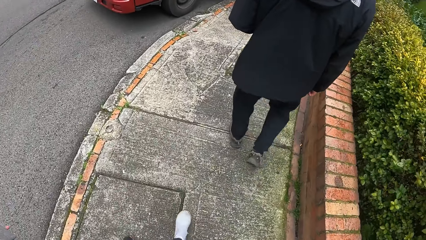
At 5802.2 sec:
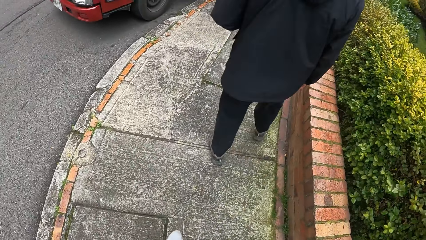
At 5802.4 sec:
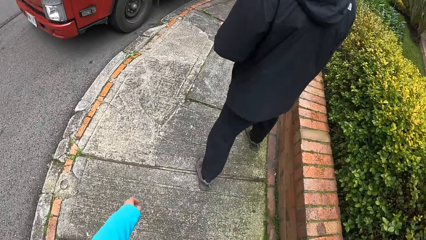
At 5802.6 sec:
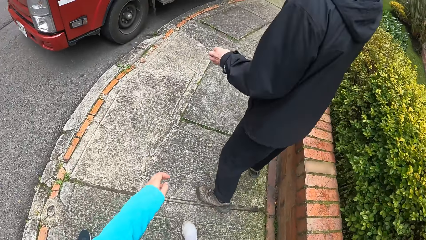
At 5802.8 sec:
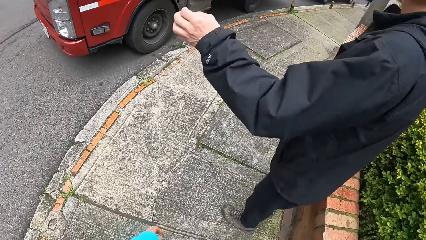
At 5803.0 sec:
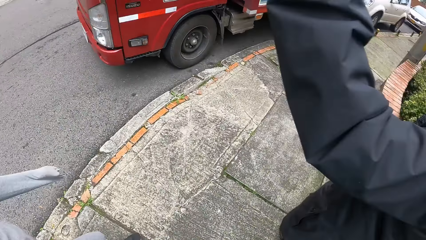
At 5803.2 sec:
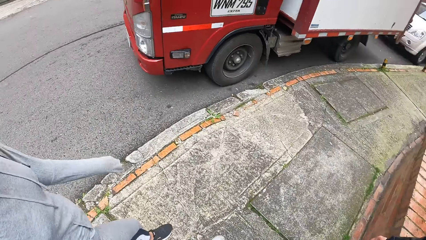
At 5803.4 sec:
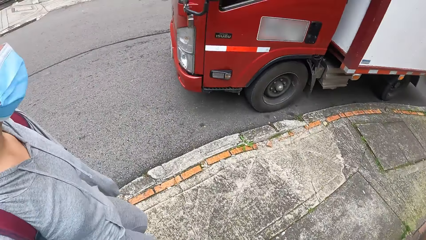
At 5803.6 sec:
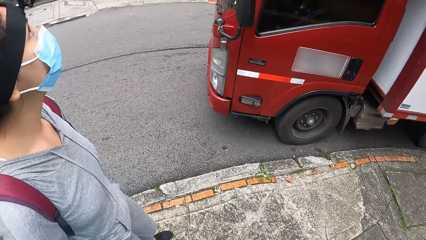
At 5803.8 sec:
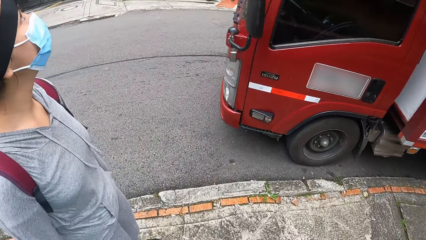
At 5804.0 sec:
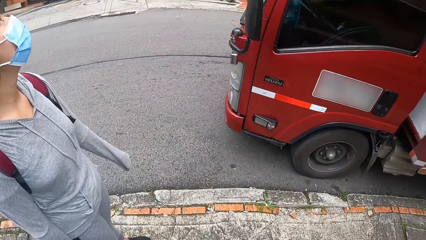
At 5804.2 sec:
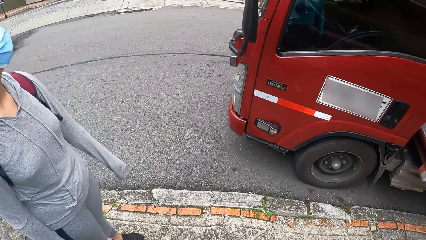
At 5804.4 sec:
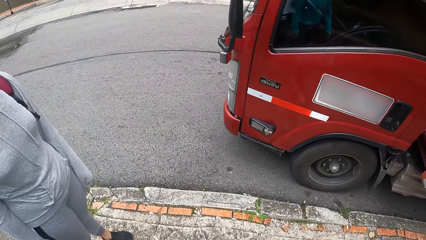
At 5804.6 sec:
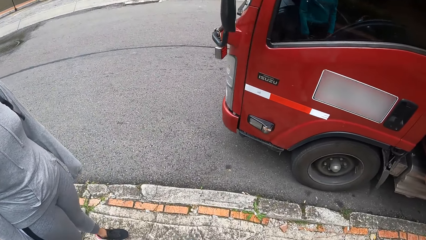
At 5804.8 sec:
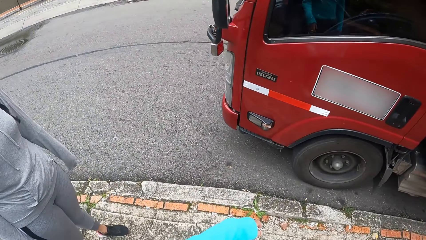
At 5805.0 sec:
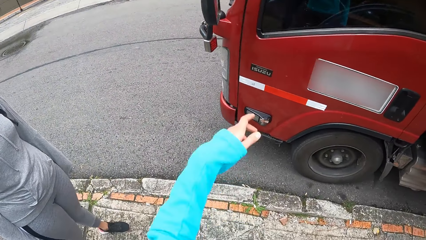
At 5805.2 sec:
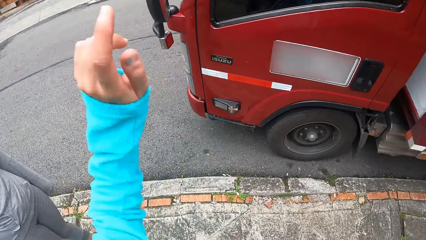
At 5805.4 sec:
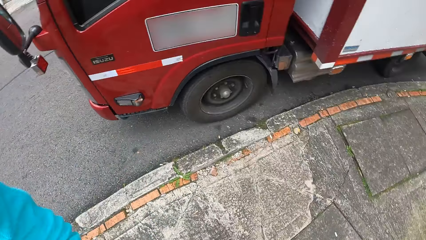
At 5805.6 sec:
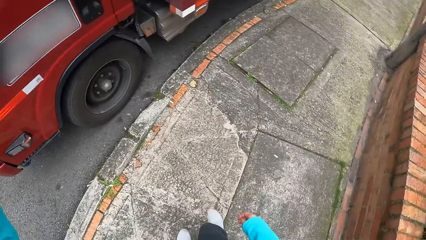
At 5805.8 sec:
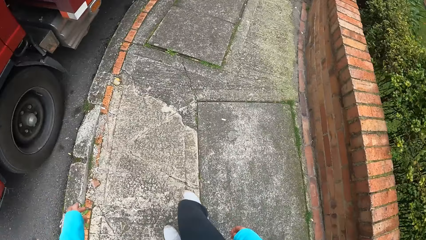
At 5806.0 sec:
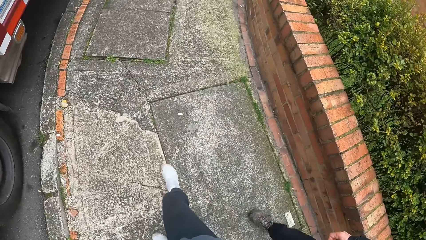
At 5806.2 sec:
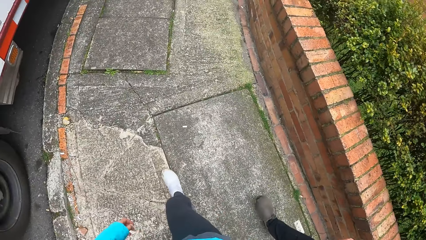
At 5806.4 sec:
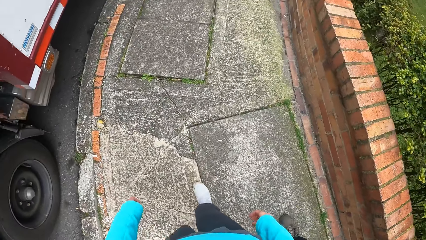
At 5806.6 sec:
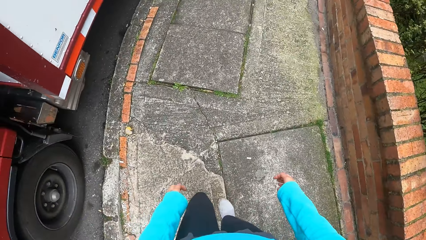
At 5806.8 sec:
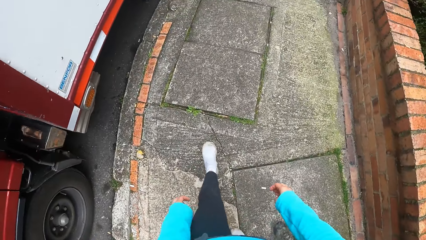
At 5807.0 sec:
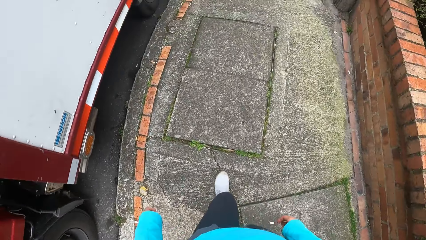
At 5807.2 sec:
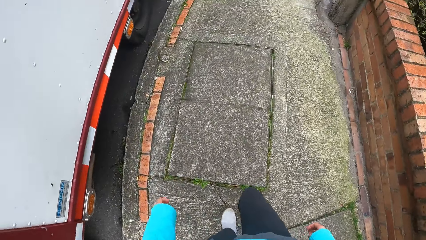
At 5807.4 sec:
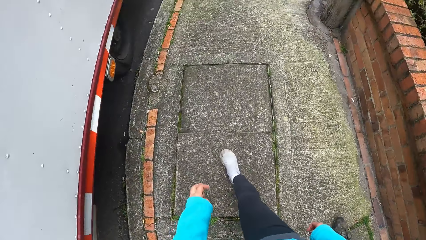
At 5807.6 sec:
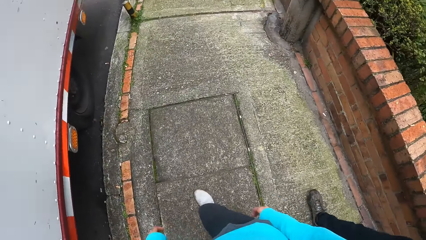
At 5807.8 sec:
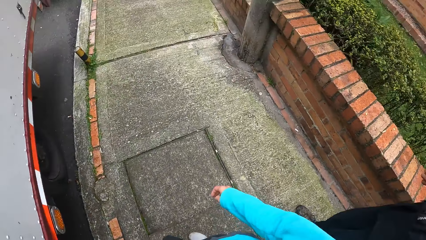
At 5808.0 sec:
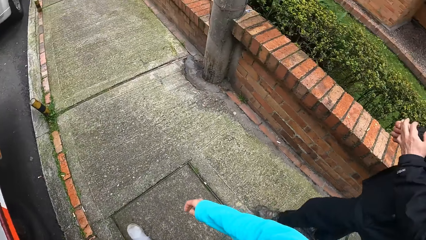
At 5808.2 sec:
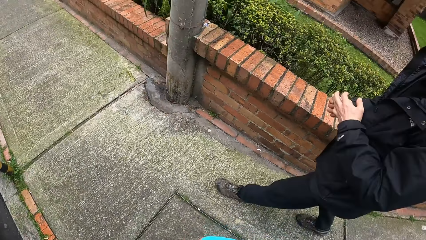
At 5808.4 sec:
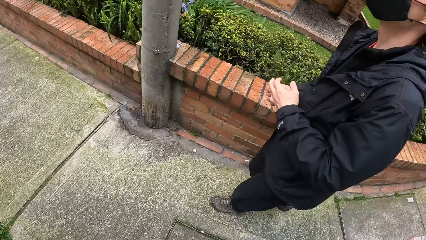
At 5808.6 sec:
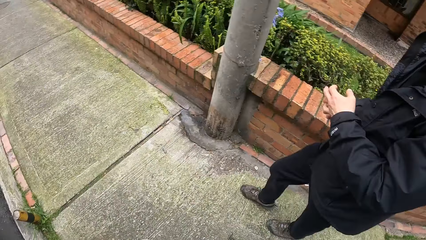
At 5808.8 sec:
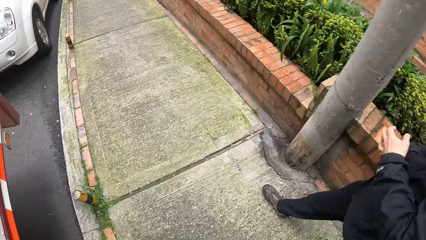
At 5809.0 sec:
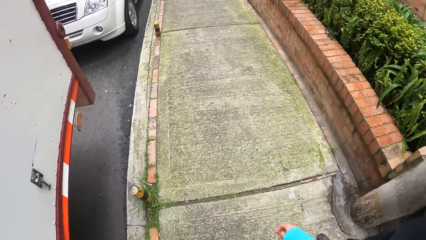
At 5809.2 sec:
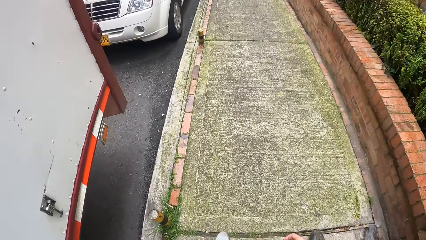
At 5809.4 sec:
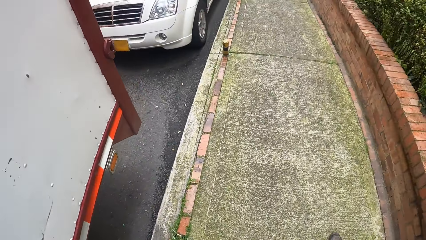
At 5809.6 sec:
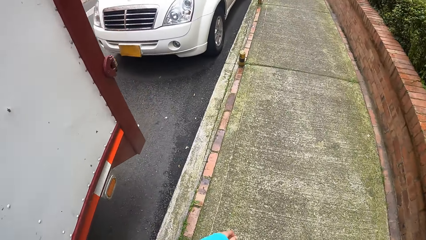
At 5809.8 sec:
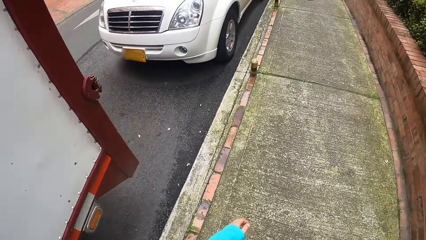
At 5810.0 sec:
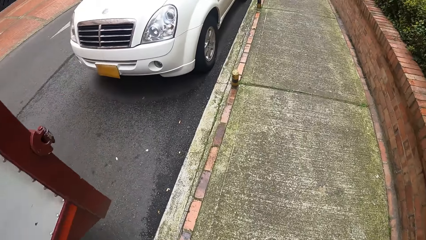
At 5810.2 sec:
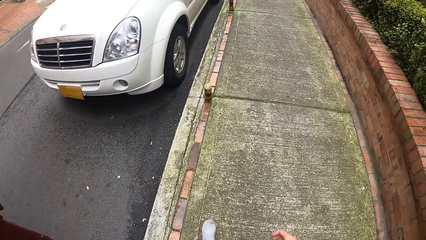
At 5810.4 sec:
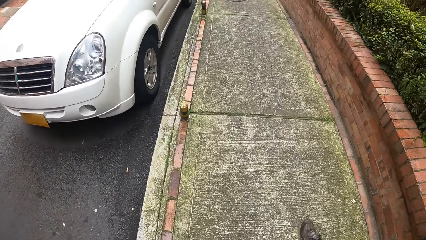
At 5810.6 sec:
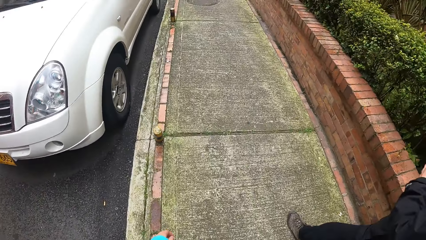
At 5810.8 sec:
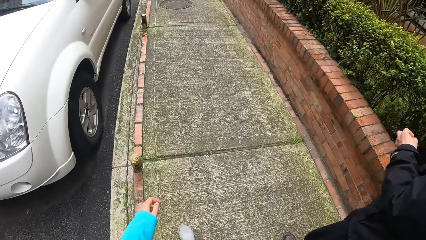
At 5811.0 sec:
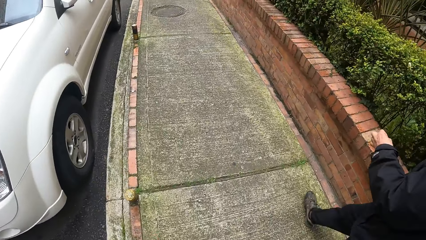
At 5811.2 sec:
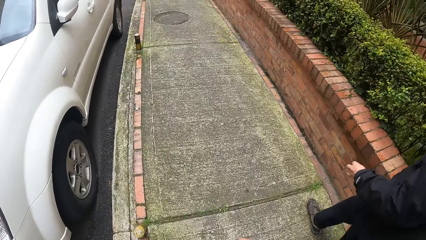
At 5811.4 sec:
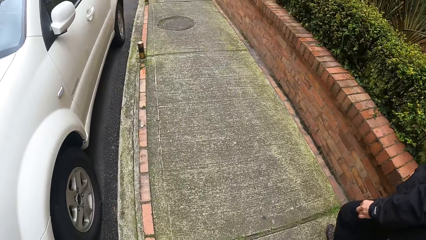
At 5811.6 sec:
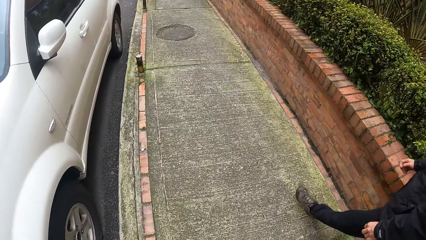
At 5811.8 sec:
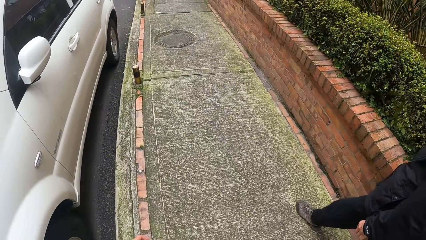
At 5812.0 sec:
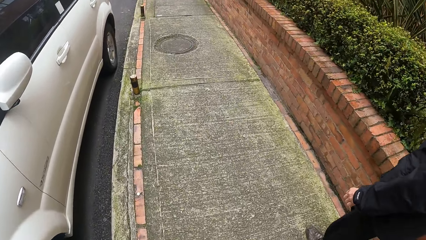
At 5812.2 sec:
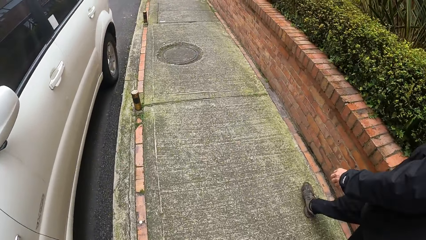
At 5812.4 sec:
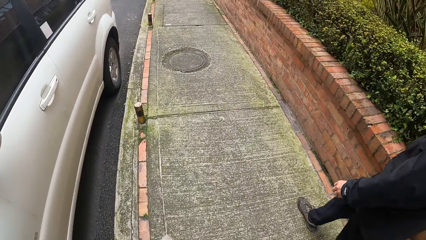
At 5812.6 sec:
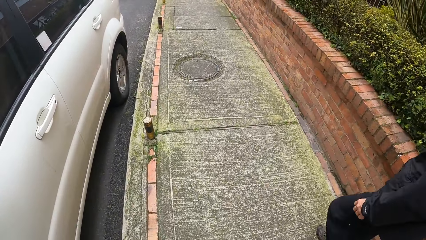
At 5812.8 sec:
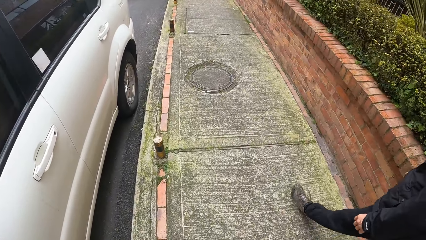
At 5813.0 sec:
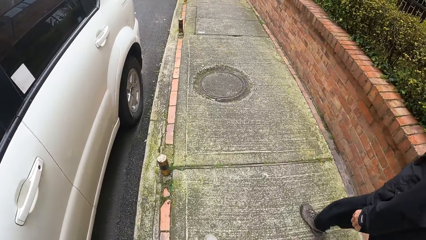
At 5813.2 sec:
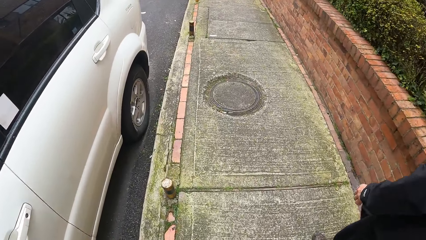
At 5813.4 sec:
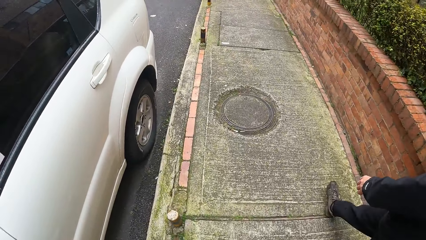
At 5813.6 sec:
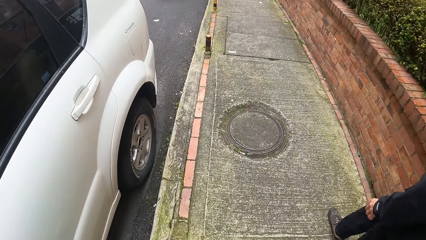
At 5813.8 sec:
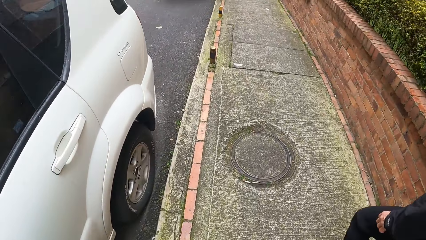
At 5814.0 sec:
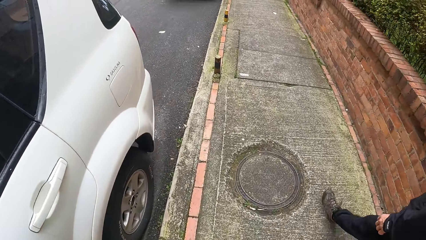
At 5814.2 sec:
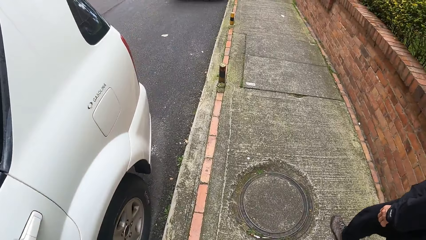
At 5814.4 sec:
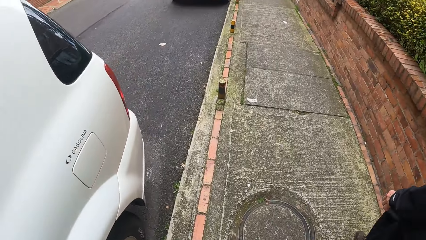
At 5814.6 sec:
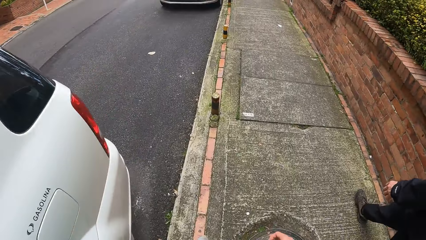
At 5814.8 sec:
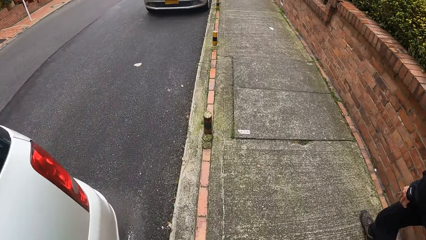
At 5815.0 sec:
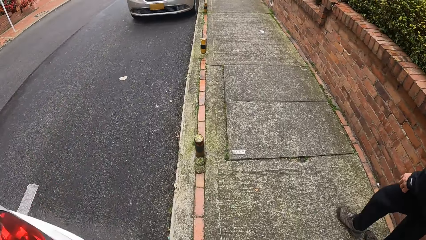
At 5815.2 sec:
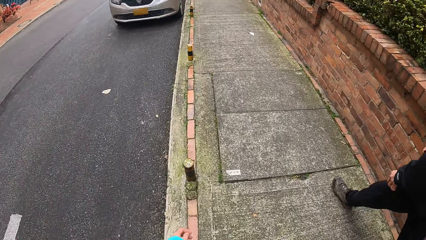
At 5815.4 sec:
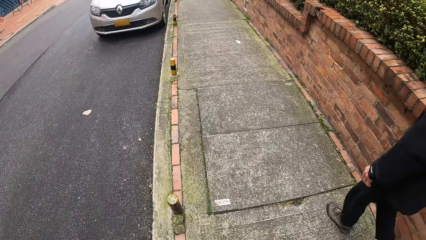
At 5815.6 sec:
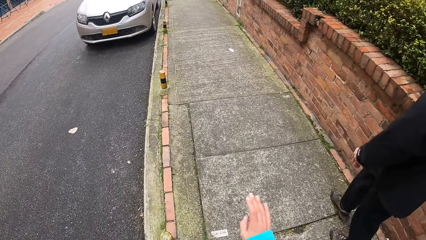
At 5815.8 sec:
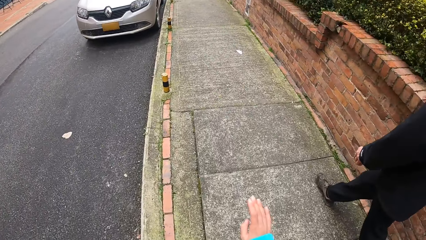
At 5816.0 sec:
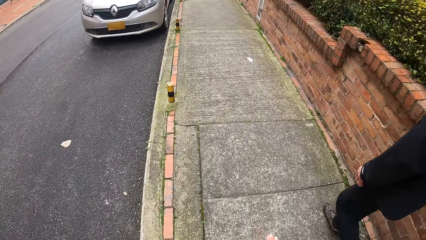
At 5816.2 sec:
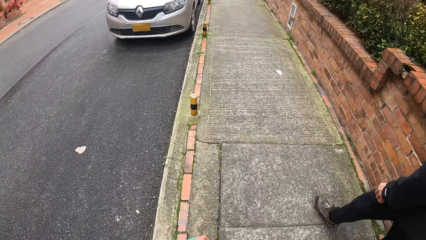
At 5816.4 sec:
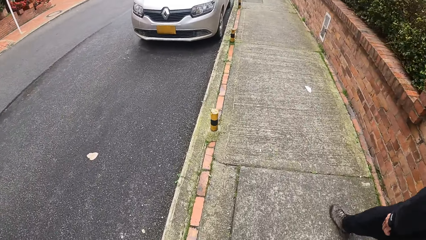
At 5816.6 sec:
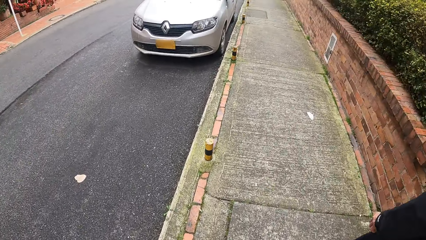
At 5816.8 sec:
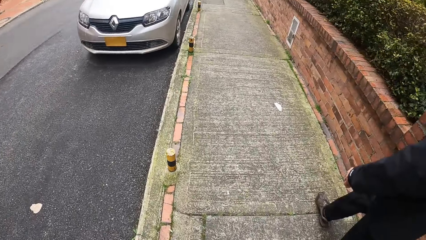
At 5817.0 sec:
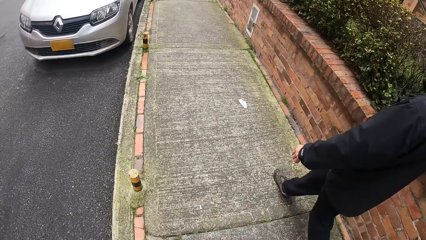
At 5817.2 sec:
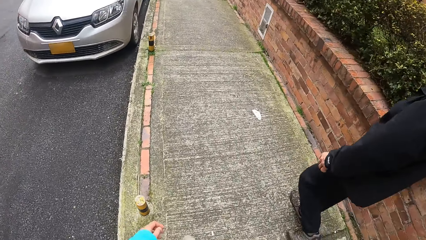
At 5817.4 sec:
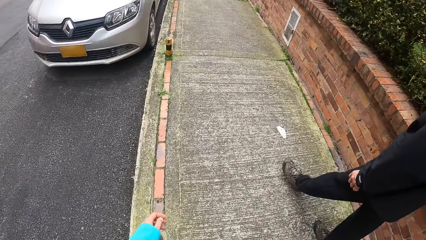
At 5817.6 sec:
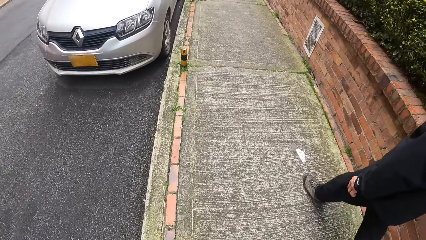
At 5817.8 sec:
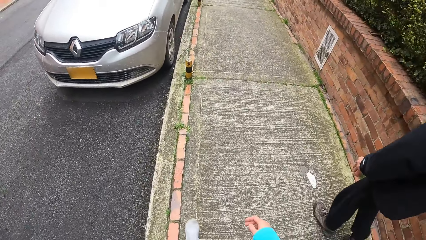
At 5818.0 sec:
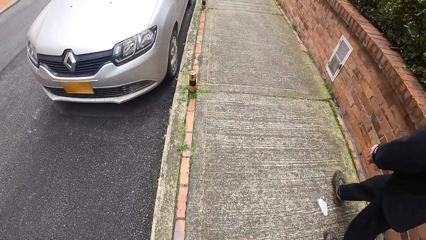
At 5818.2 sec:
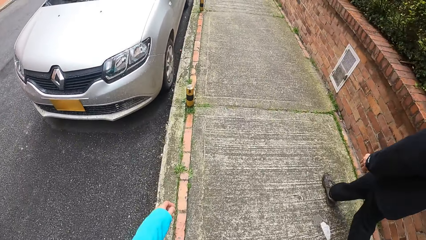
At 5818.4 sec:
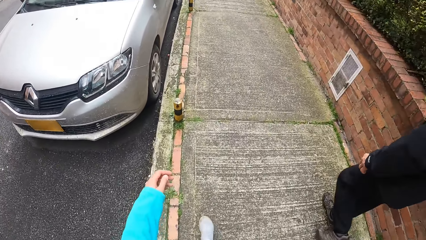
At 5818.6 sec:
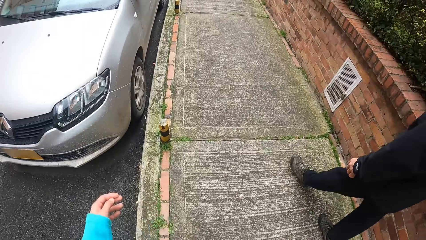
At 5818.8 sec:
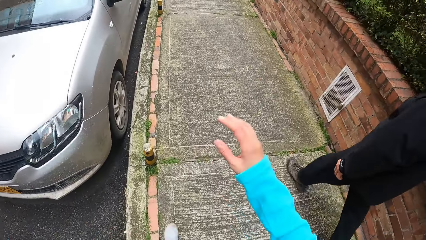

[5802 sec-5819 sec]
A person lifts up his left hand. The man, the woman and the camera wearer stop beside a red truck. The camera wearer lifts up his left hand.
